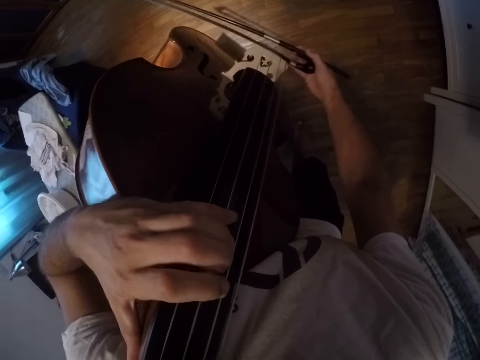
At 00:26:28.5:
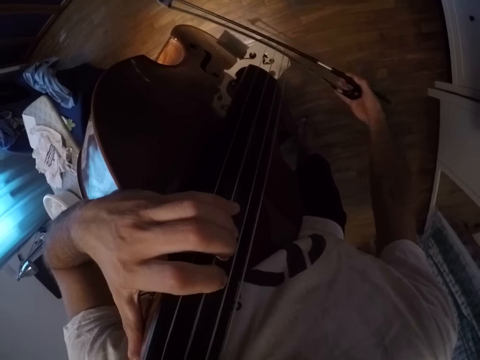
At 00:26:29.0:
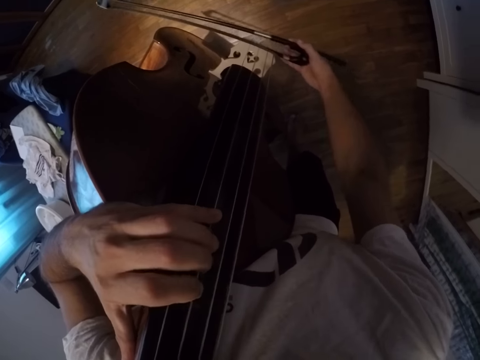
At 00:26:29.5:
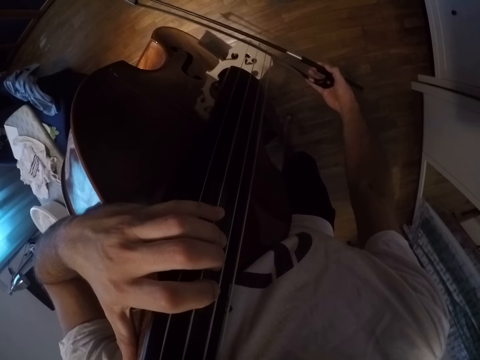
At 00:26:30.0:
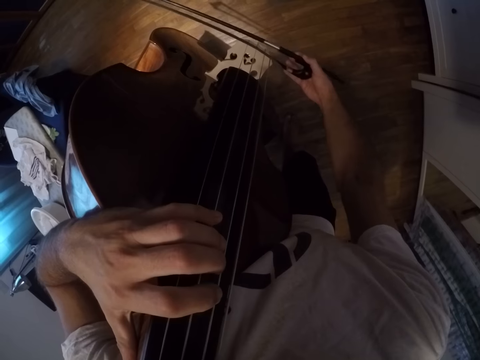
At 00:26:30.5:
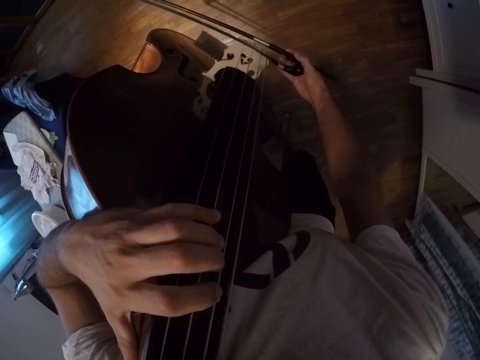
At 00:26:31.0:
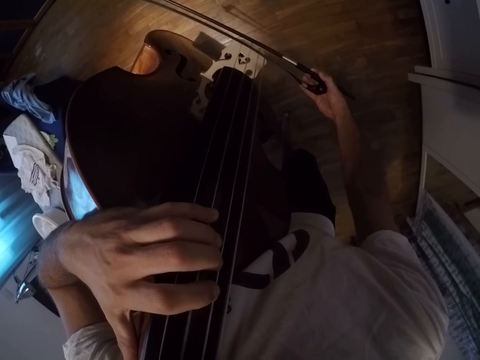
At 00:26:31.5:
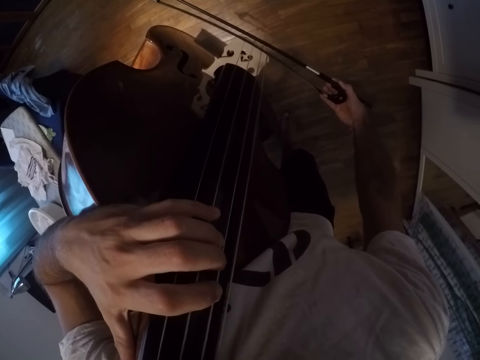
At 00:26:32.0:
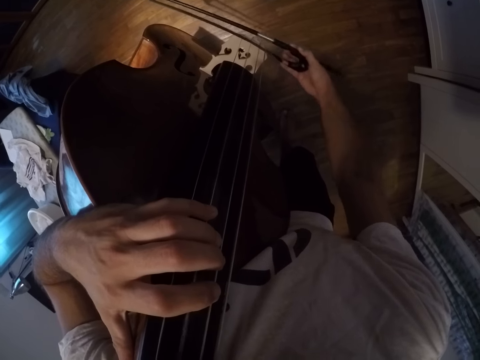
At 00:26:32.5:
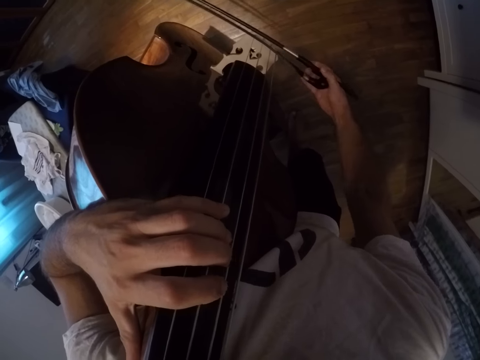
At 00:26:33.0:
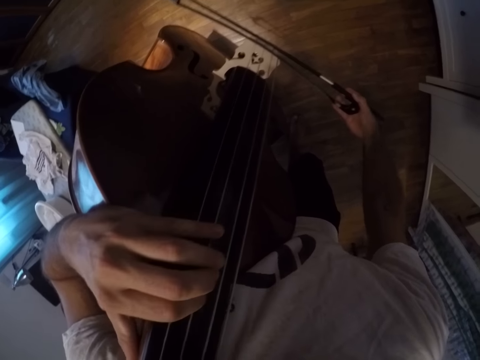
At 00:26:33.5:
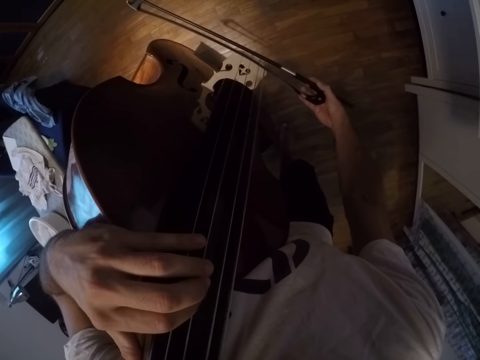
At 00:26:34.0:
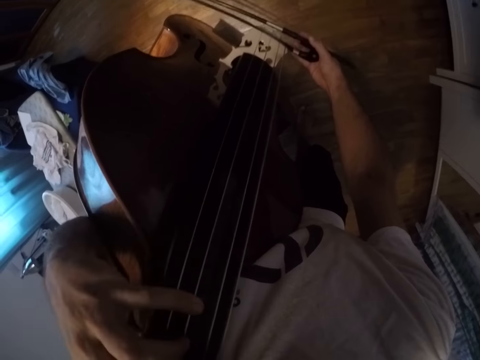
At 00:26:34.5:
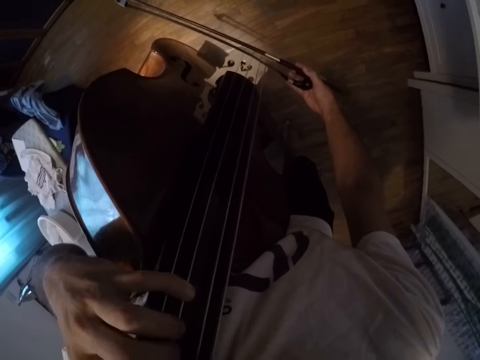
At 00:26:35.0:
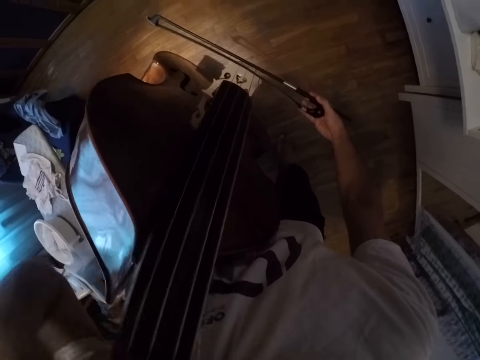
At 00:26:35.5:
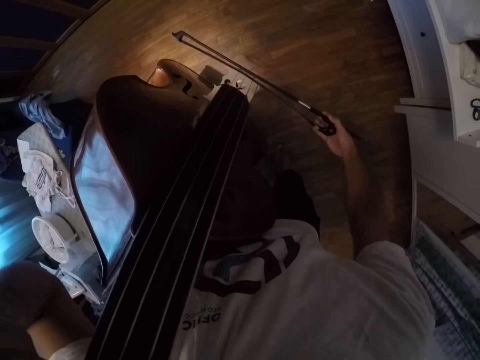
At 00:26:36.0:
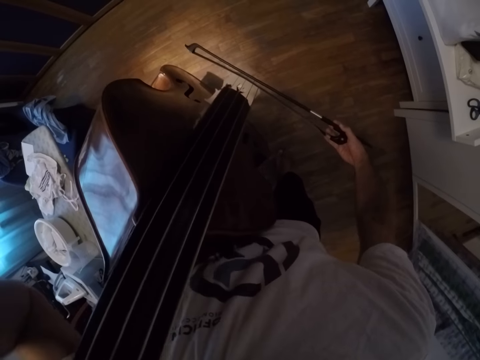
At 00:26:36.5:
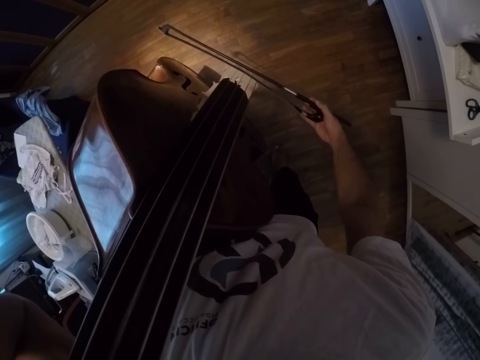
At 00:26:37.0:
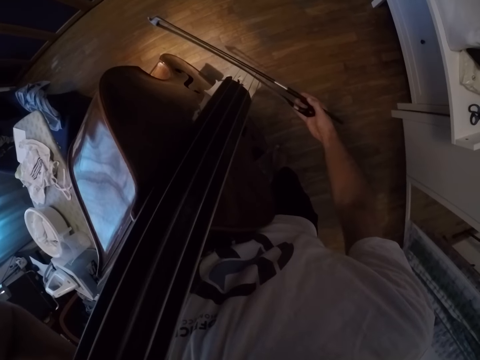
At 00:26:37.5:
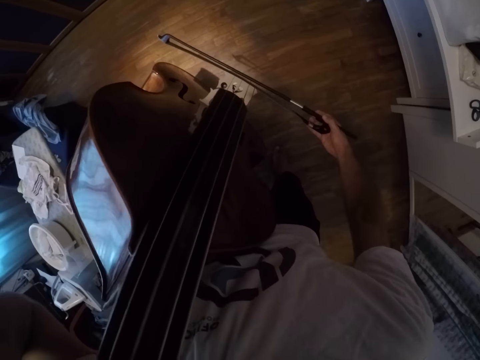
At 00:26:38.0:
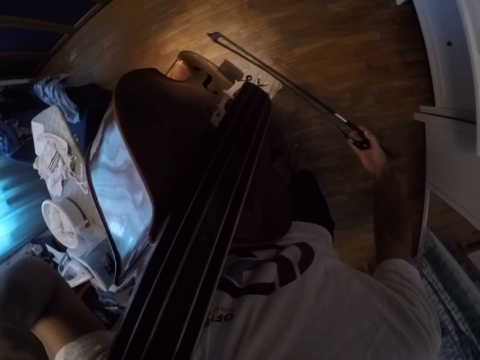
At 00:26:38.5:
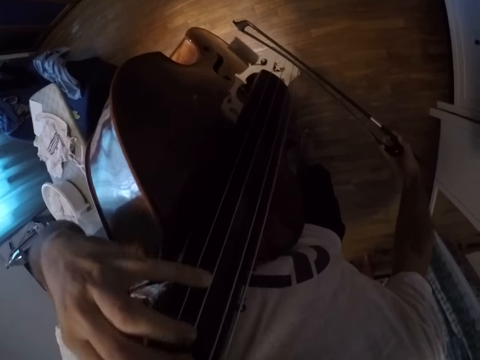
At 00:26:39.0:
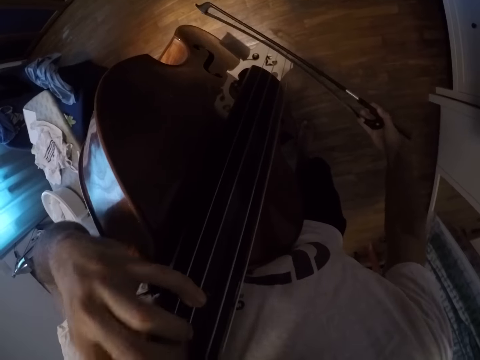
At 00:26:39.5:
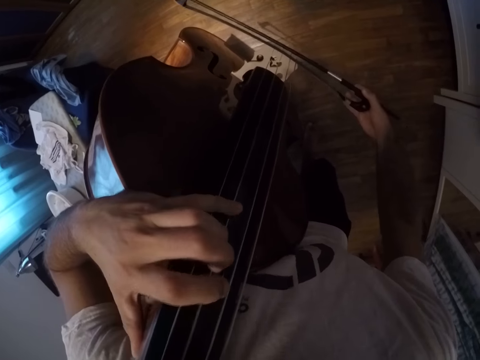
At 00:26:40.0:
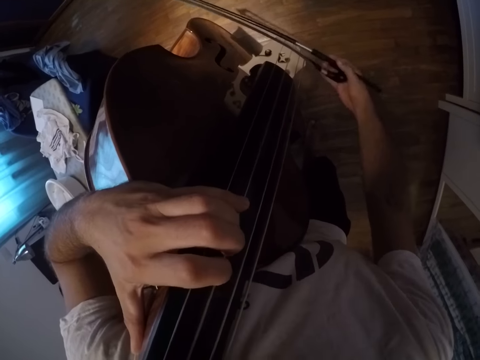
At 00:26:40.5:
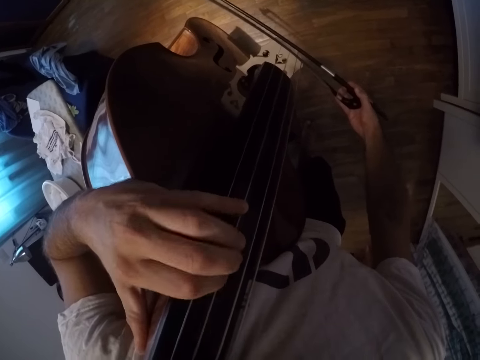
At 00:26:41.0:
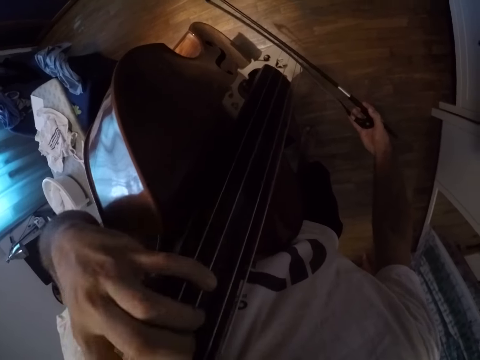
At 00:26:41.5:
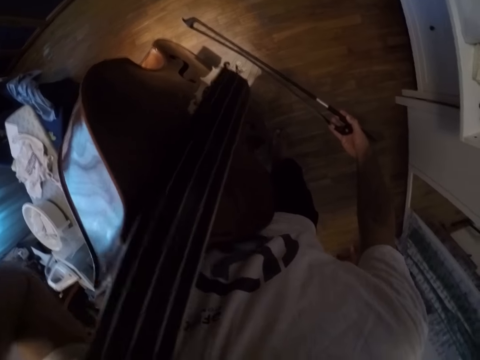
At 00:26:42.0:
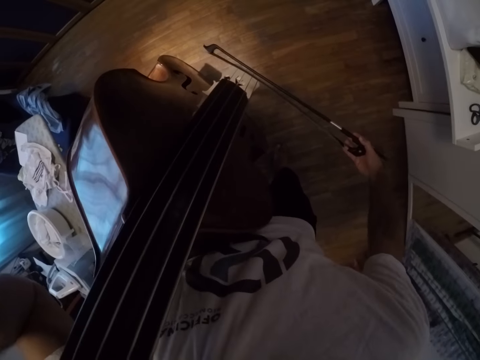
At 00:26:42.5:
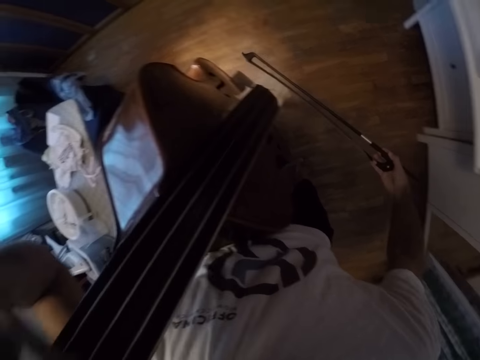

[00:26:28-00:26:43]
The camera wearer plays the violin.

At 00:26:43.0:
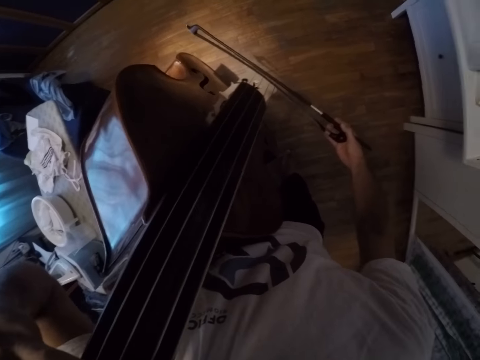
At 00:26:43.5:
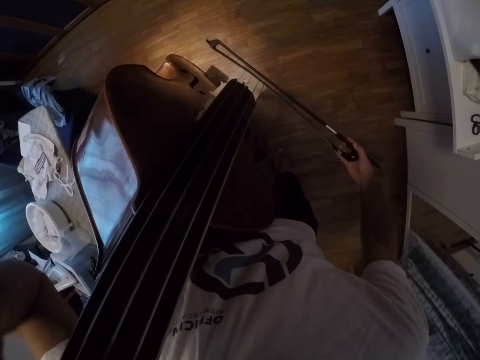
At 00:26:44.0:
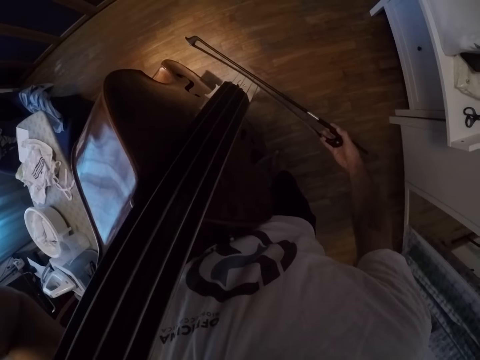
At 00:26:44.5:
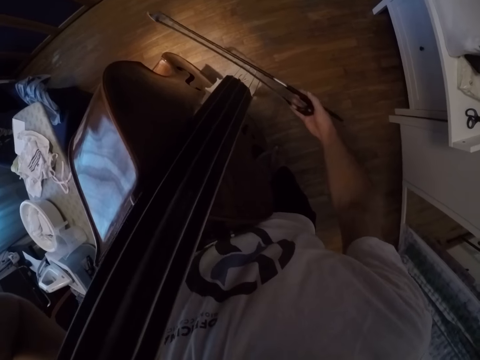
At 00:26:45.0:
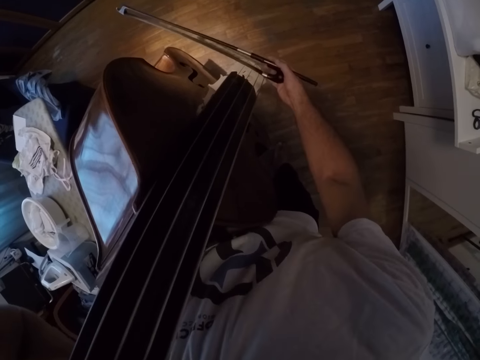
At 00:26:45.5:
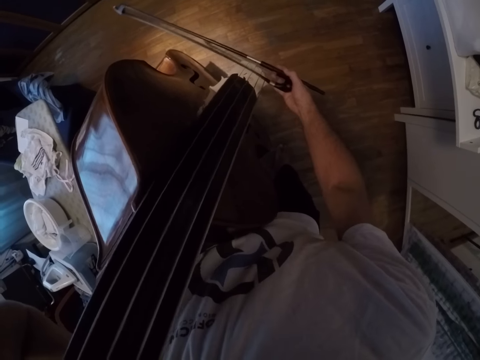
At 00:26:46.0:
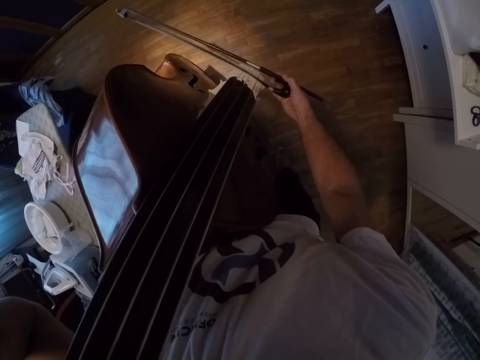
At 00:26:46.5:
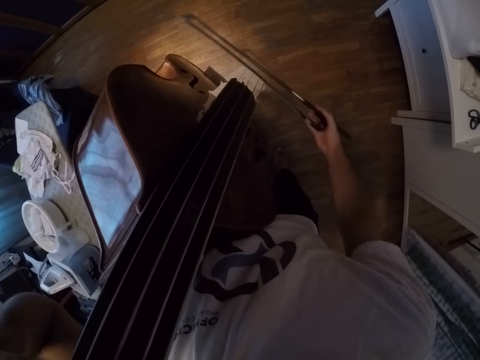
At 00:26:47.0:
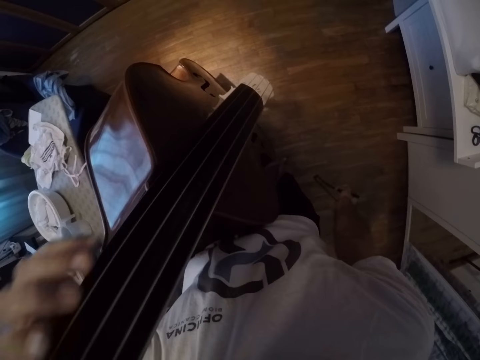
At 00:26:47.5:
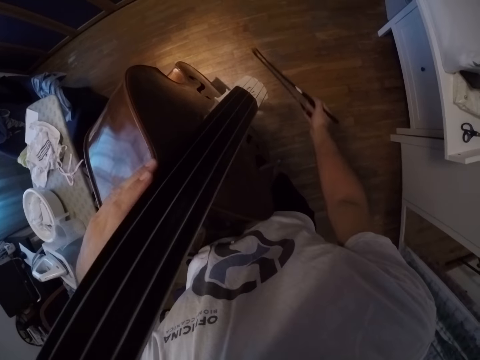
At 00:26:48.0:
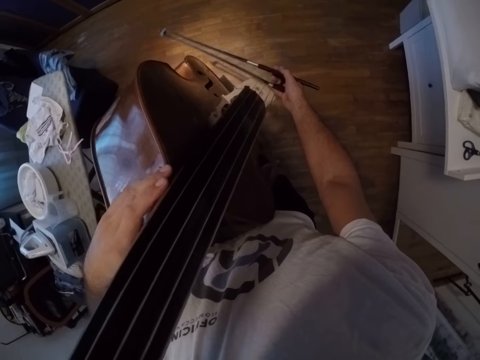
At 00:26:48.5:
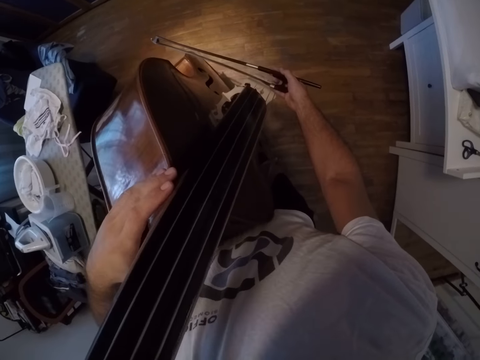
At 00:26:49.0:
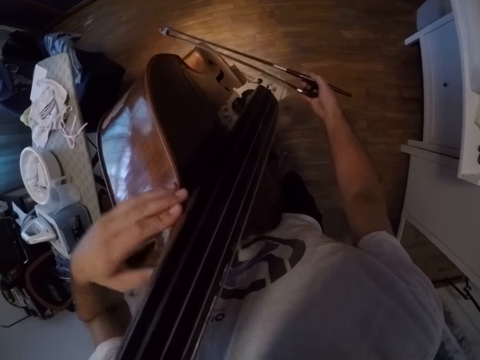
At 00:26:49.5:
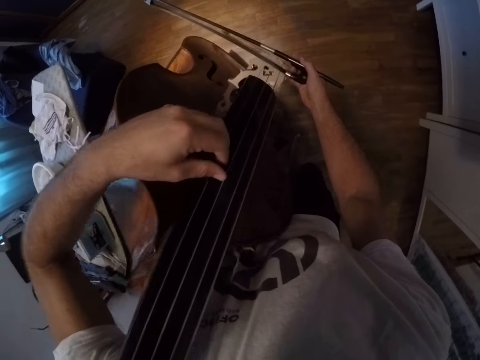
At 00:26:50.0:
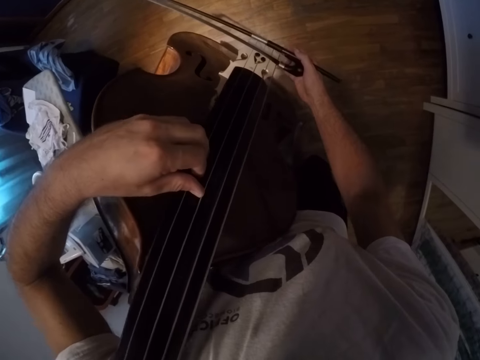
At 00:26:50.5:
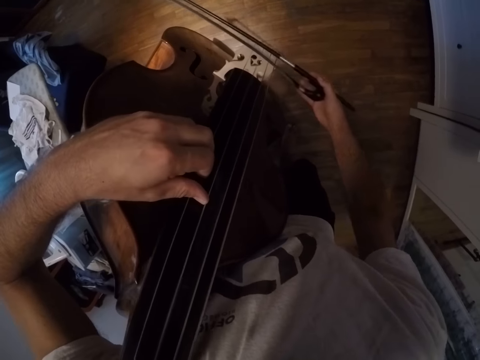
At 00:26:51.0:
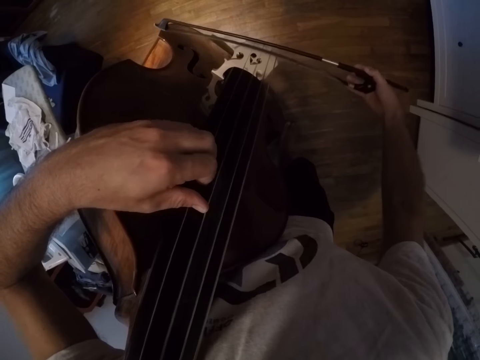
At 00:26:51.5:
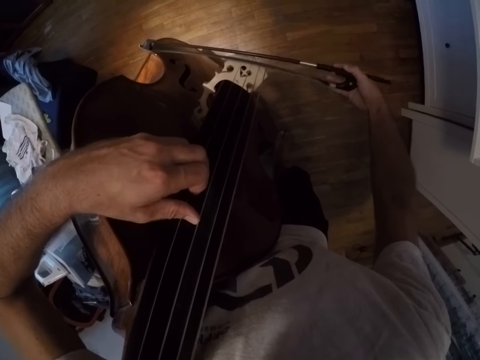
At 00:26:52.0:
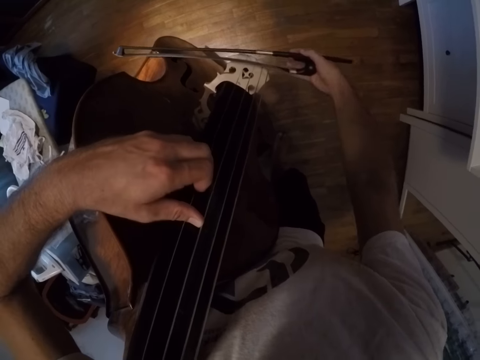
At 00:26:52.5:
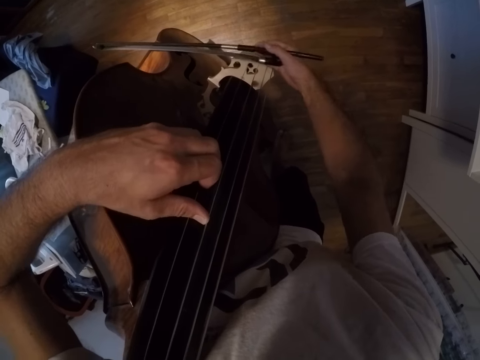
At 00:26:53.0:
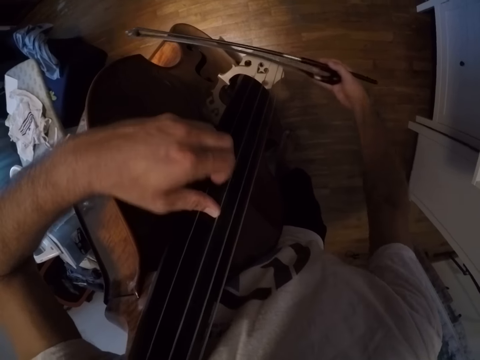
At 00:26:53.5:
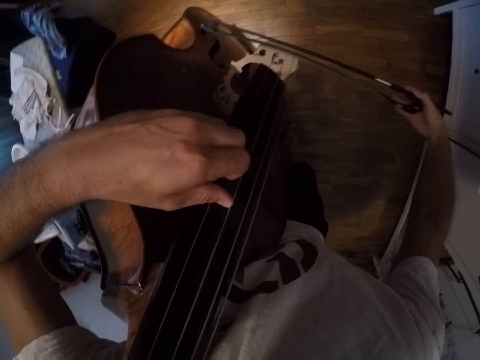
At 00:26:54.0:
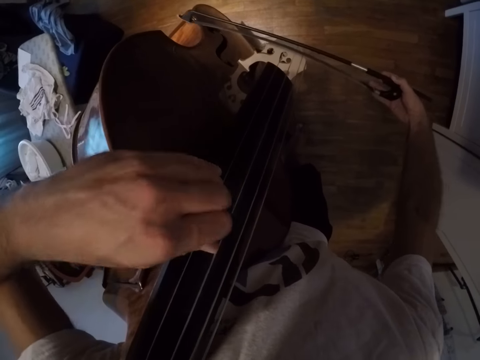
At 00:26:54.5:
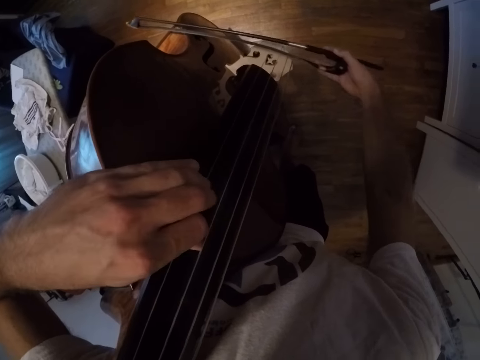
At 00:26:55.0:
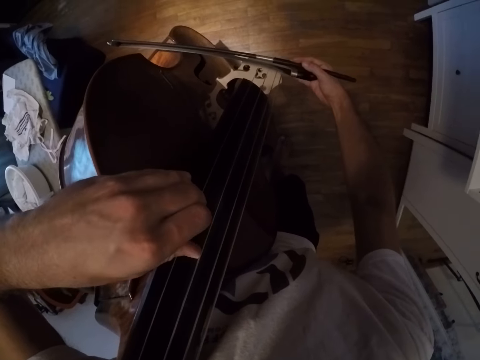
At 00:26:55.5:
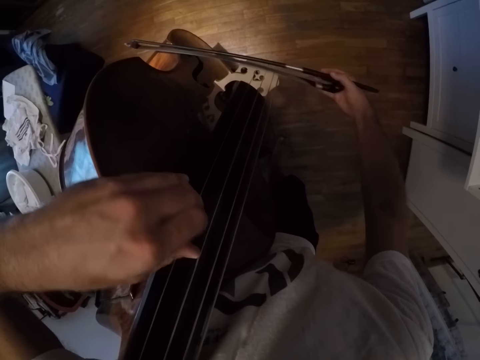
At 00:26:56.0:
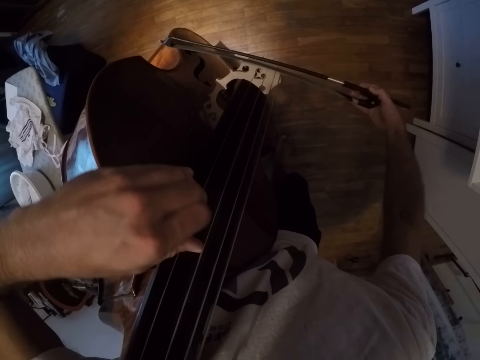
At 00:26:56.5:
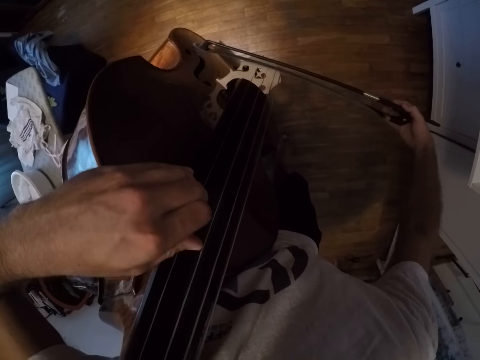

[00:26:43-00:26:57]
The camera wearer stops playing the violin or cello. They play the cello with a bow. They press the violin.
